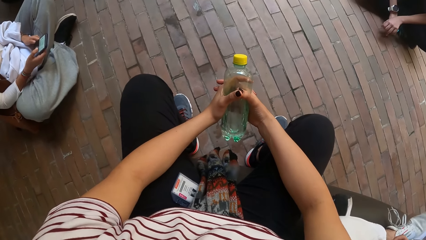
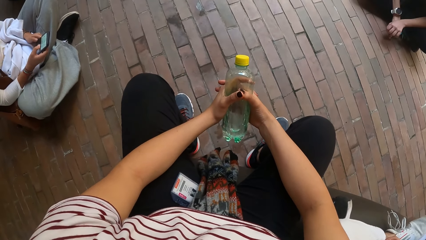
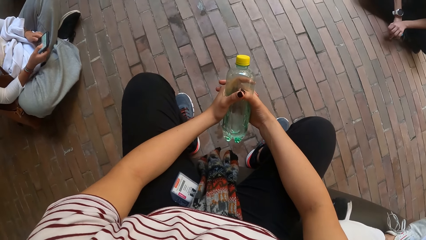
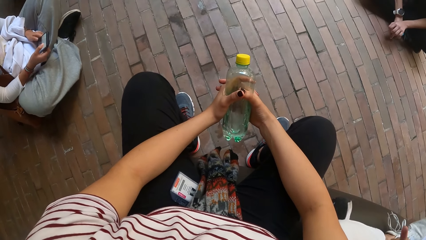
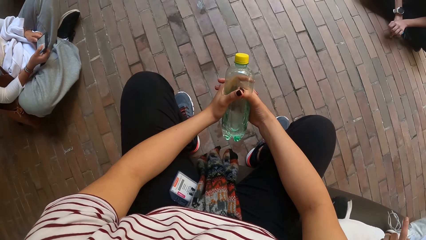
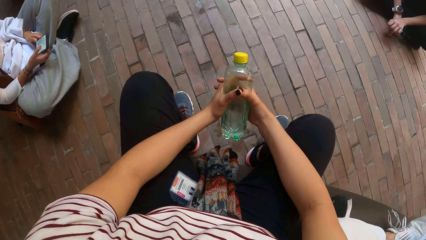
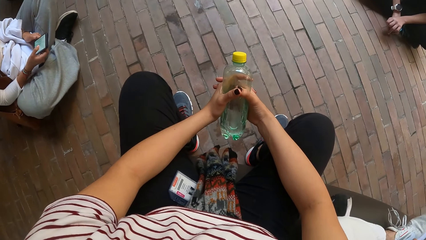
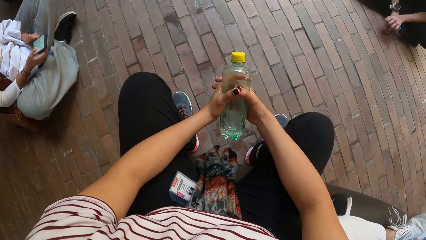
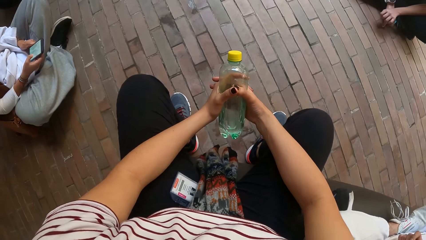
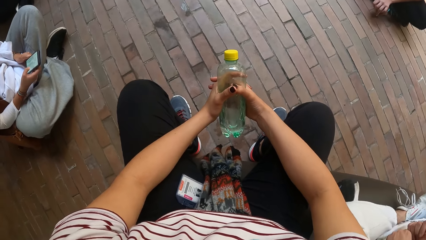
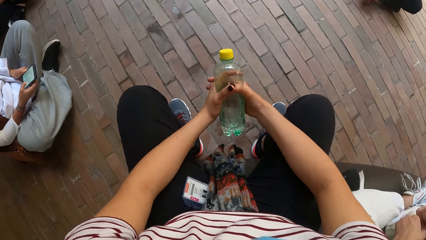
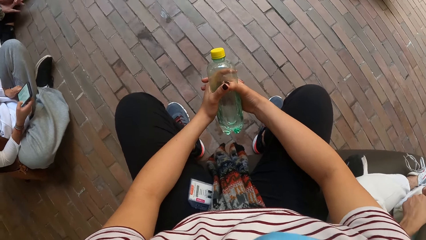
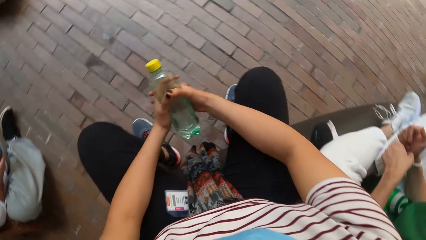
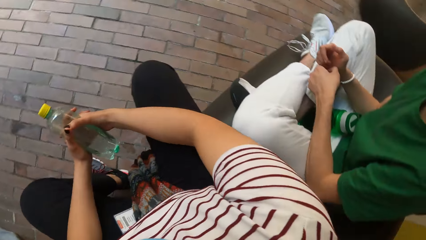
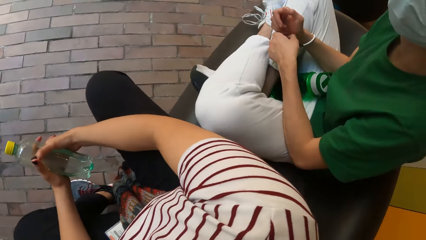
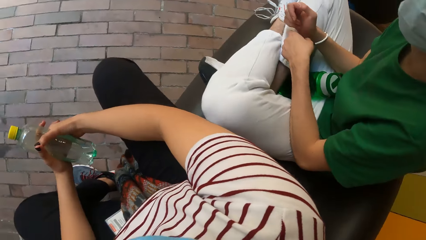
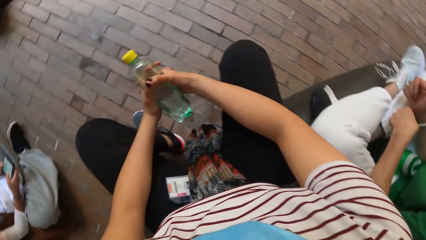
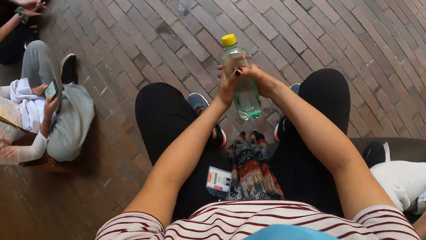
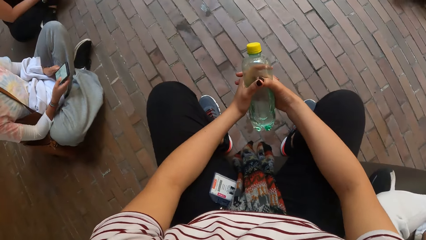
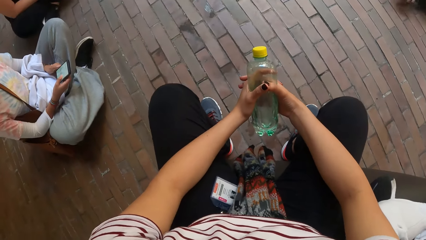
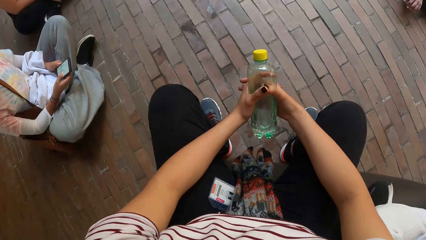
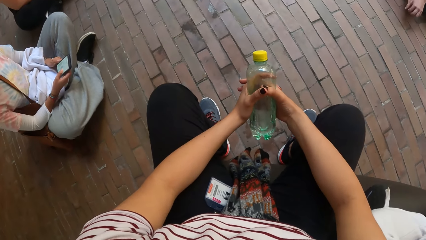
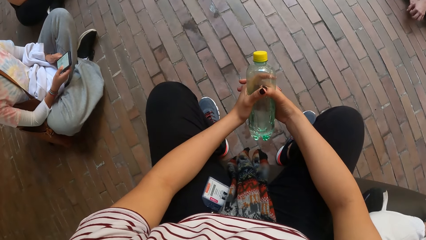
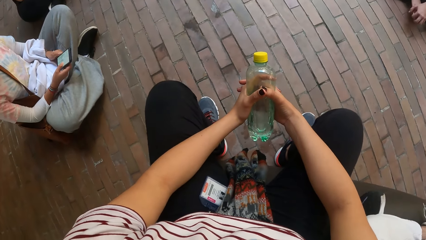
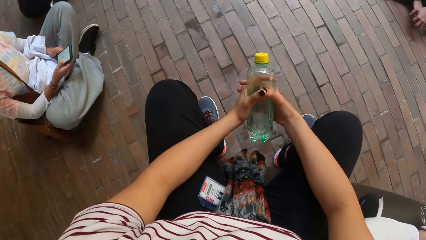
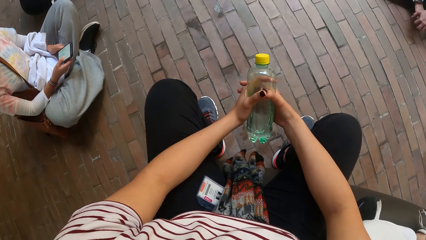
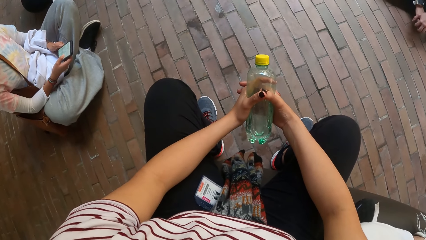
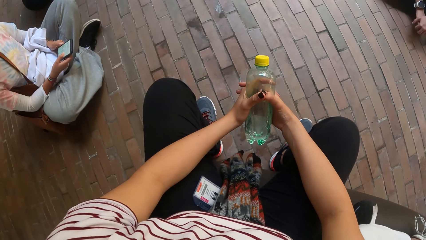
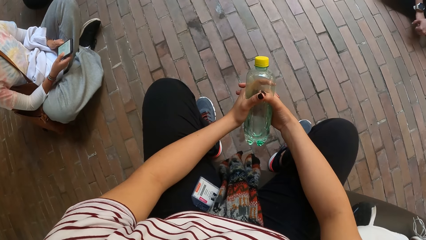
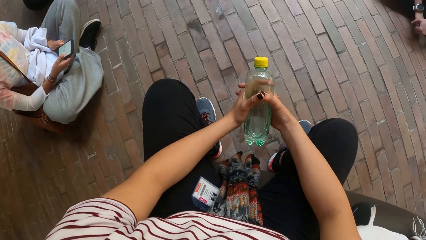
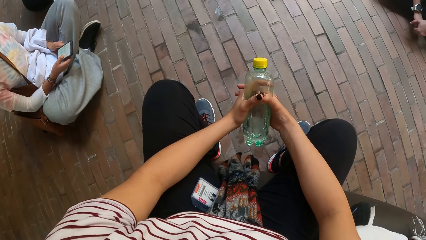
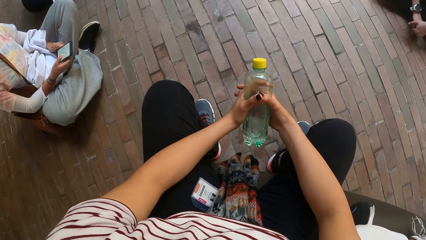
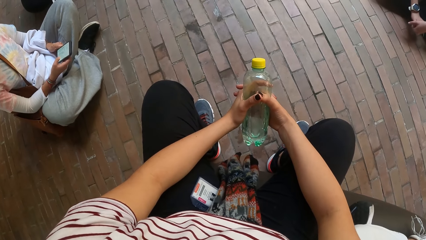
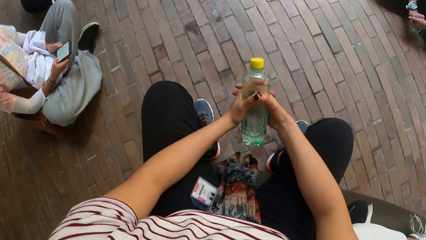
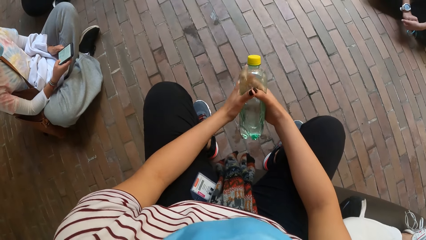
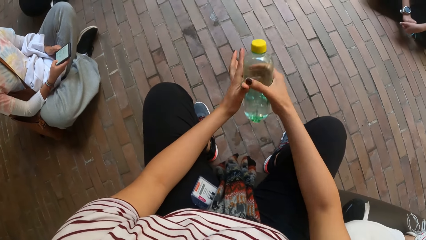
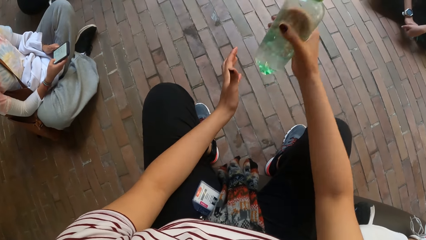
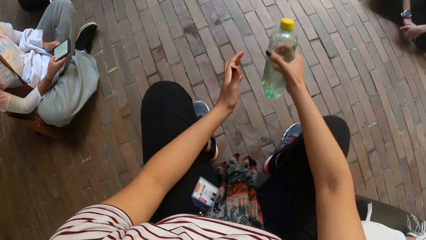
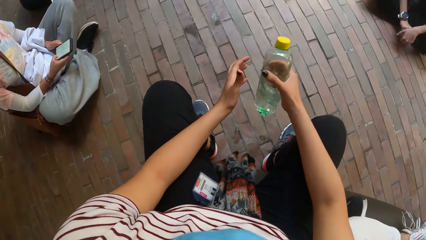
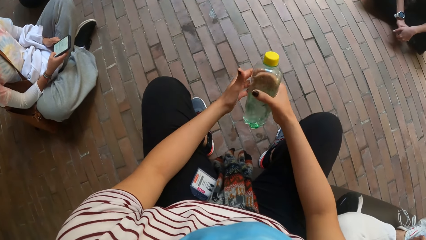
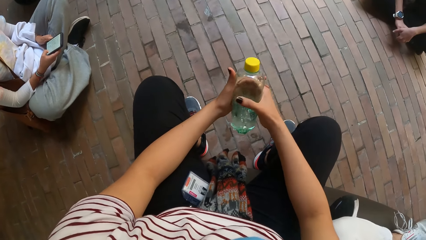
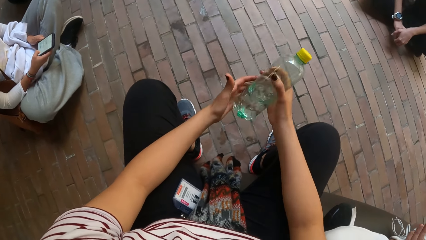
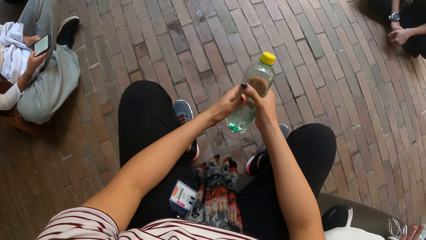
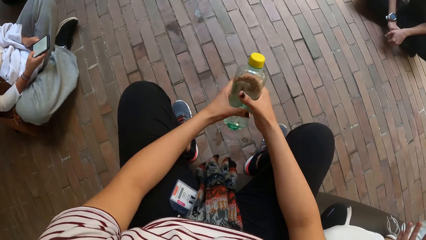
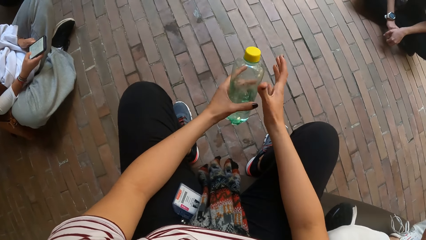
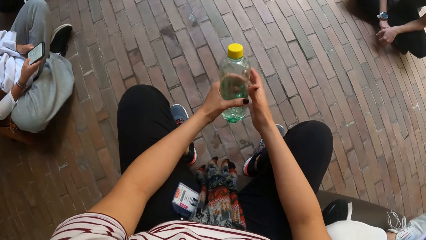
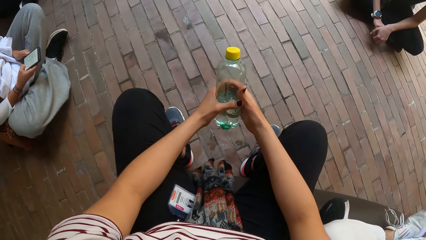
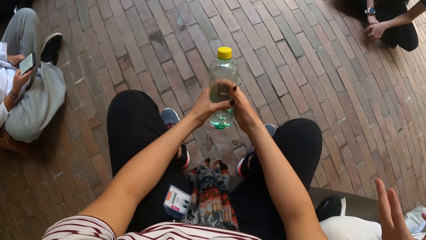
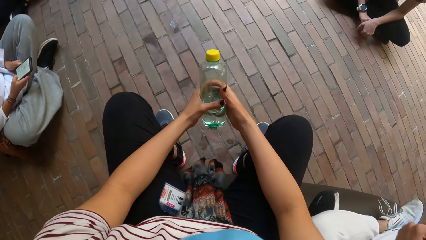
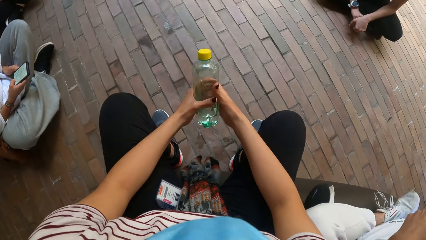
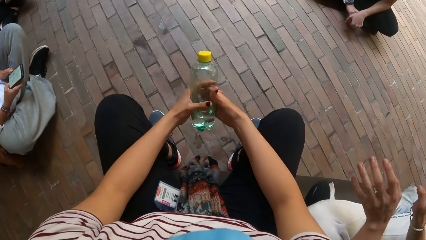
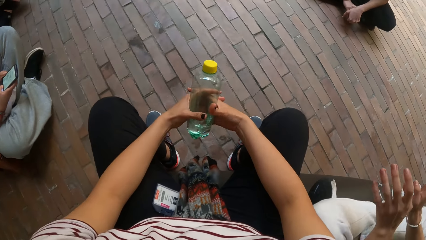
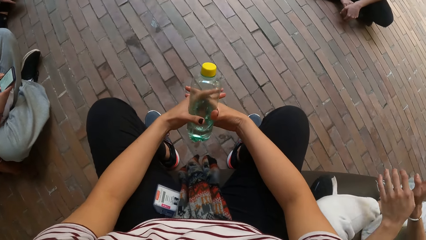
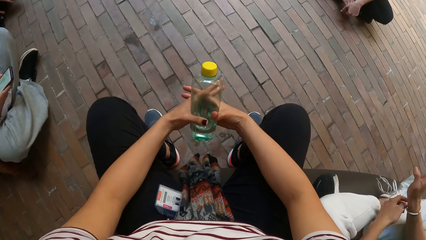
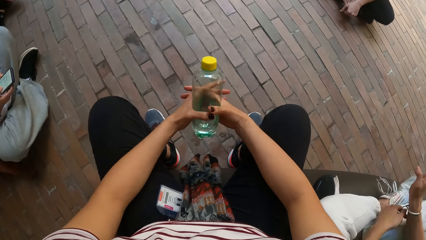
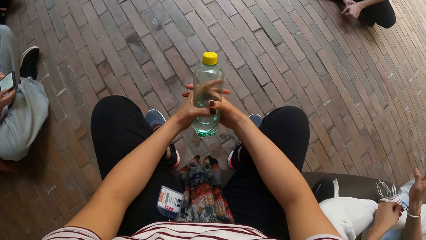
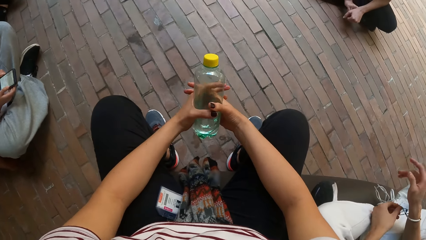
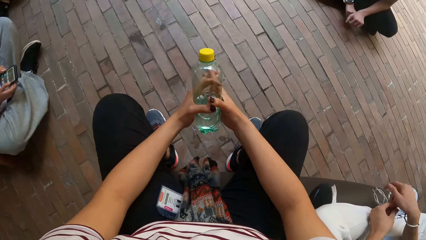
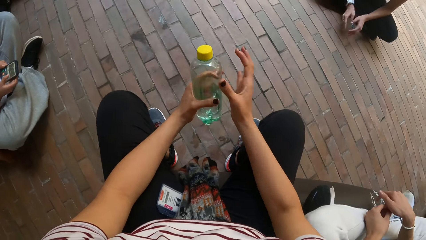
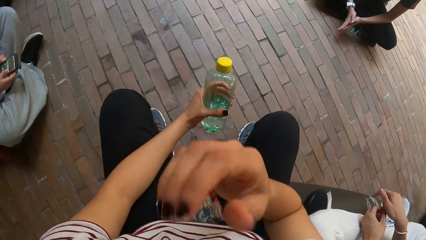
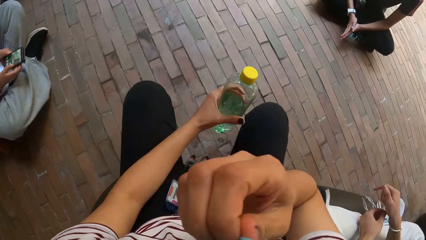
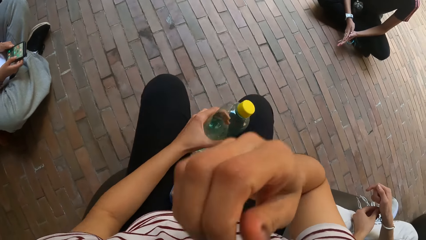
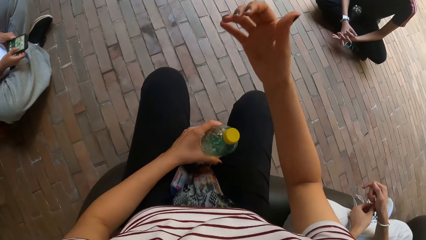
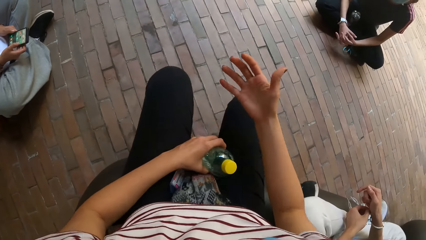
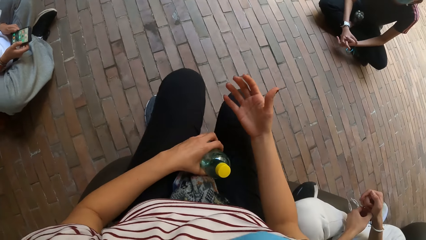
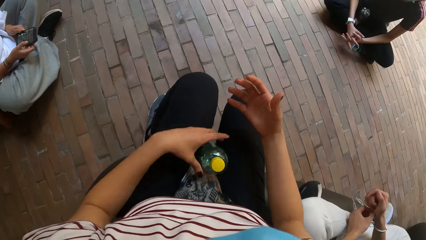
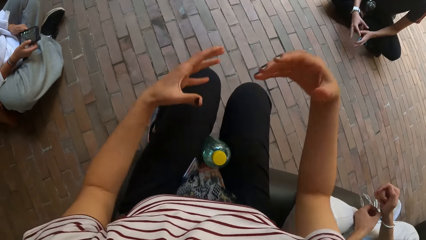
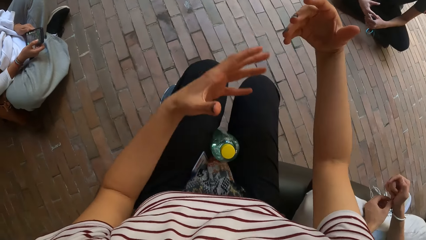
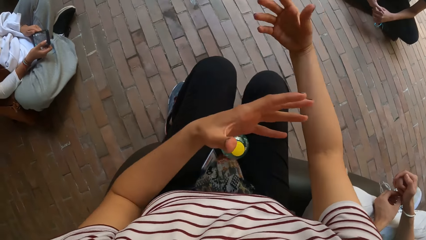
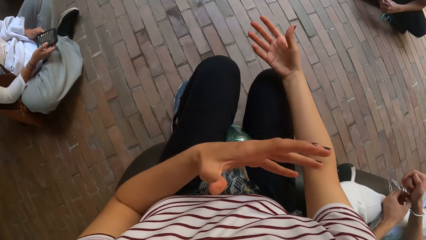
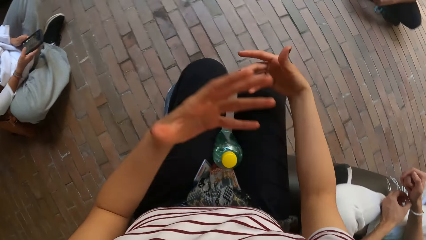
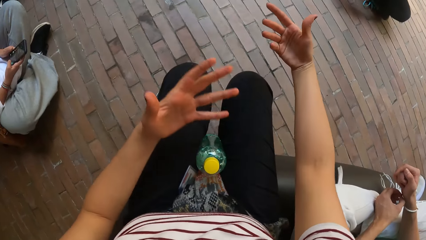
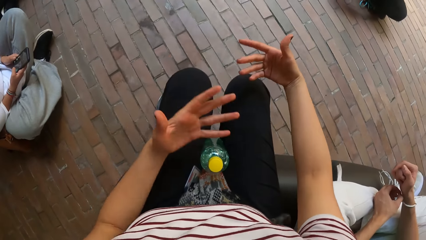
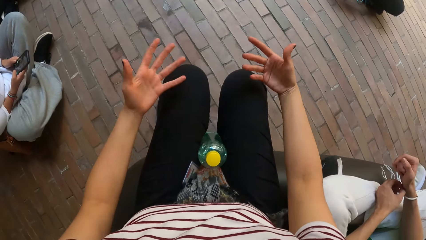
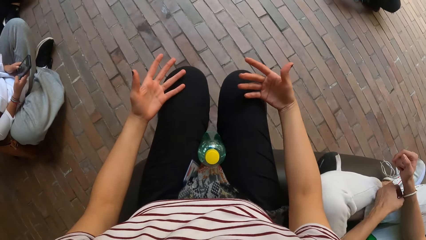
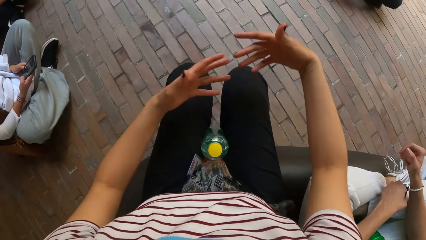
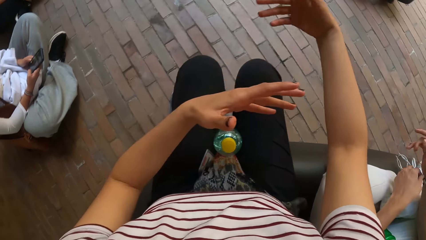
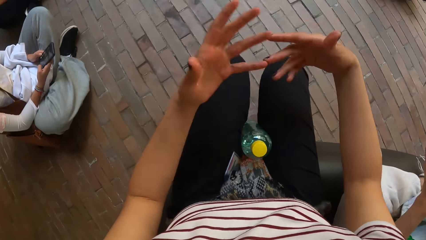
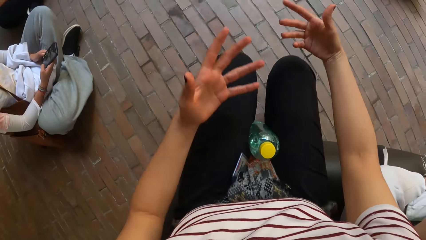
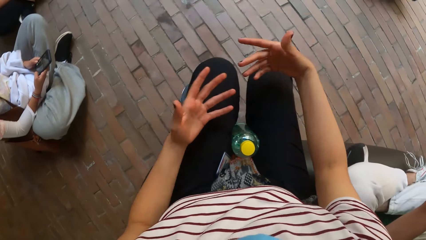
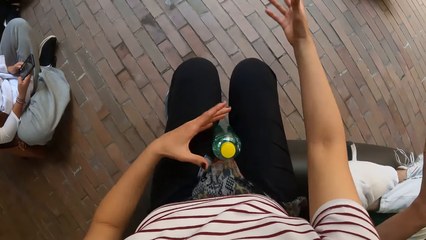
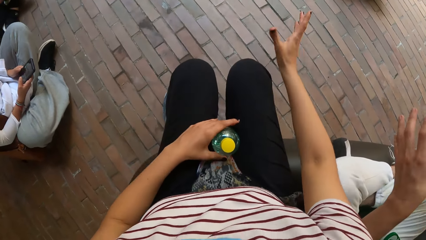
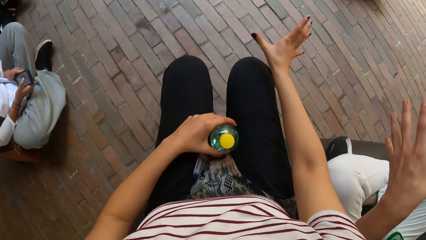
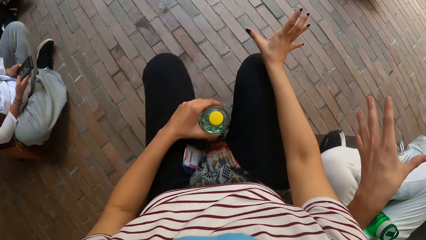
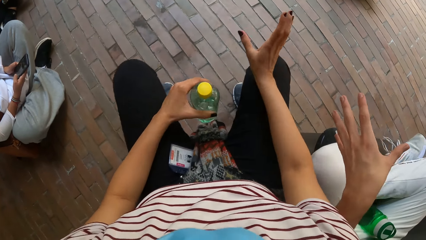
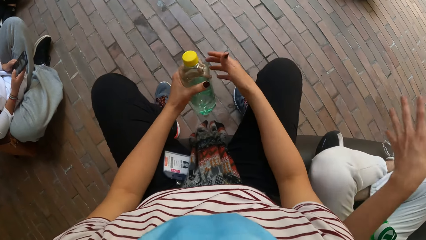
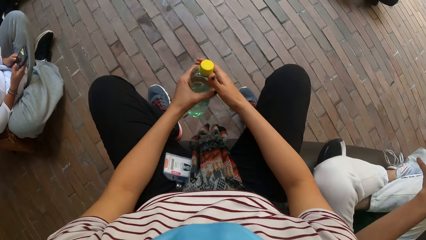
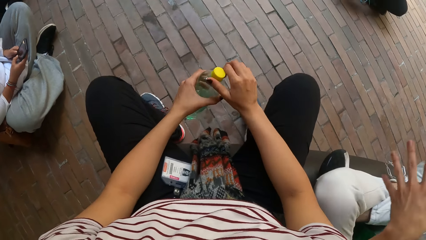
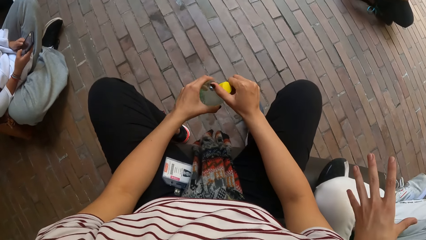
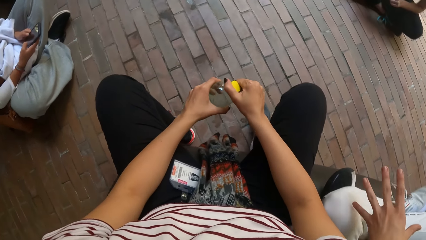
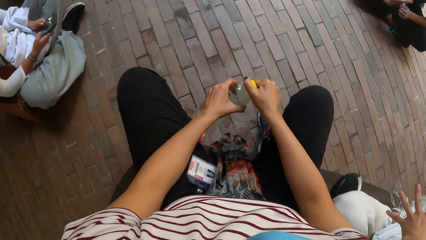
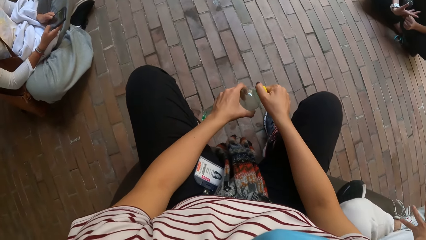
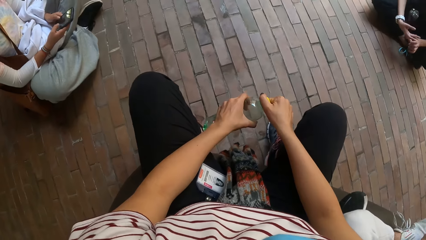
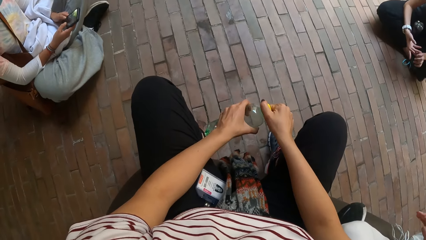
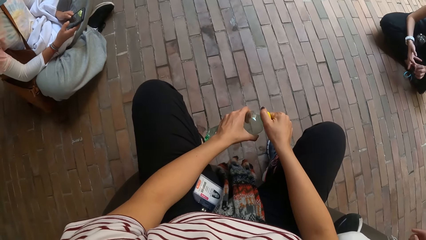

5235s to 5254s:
The camera wearer turns around the room. She holds the bottle with her right hand. She shakes the water bottle. She holds the bottle with both hands. She holds the bottle with her right hand. She holds the water bottle with both hands. She holds the bottle with her left hand. She holds the bottle with both hands. She holds the bottle with her left hand. She touches her face with her right hand. She raises her right hand towards something and withdraws her right hand from something. She hangs the bottle in her left hand between her laps. She interacts with a group of people. She does gestures. She holds the bottle with her left hand. She picks the water bottle from in between the legs with her left hand. She holds the water bottle with both hands.
